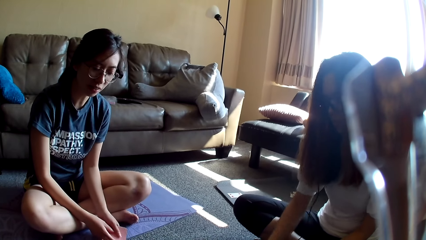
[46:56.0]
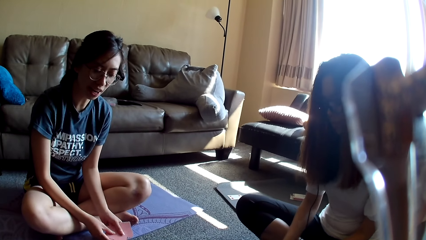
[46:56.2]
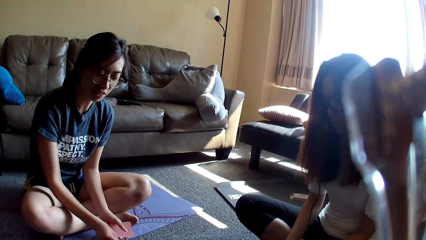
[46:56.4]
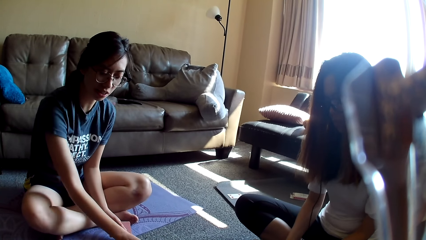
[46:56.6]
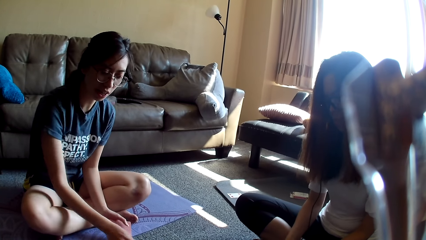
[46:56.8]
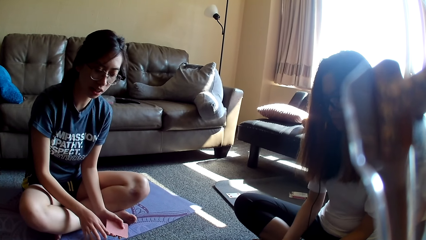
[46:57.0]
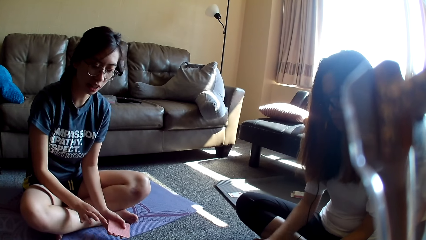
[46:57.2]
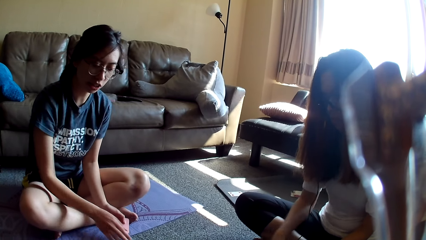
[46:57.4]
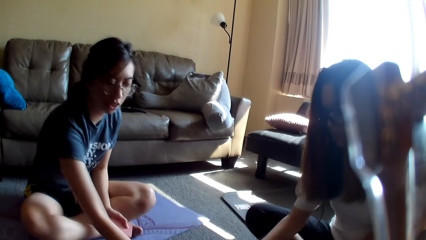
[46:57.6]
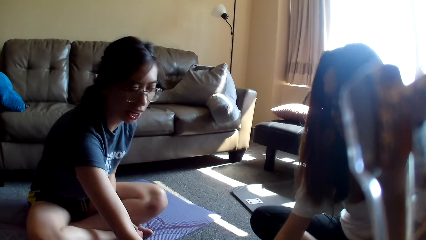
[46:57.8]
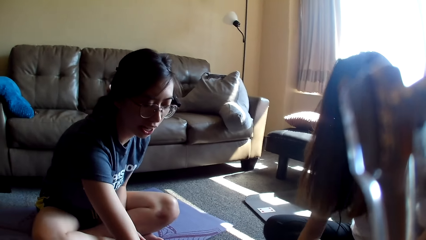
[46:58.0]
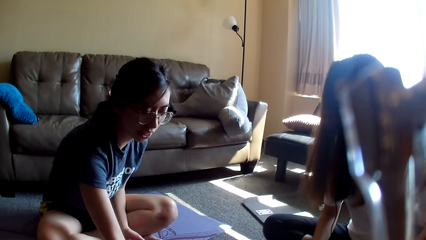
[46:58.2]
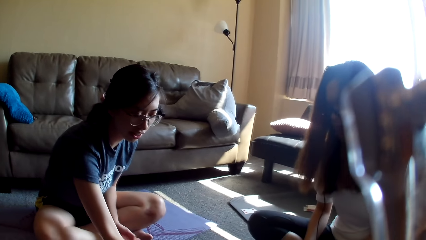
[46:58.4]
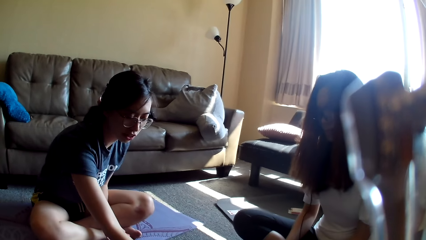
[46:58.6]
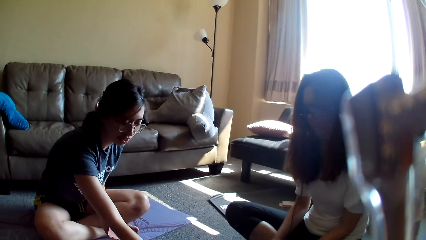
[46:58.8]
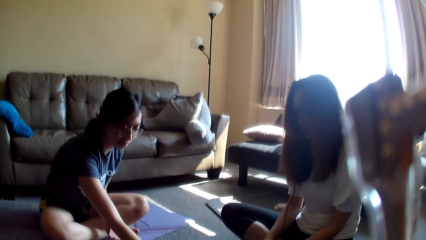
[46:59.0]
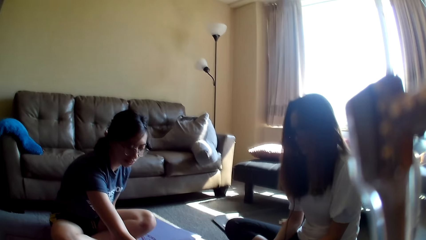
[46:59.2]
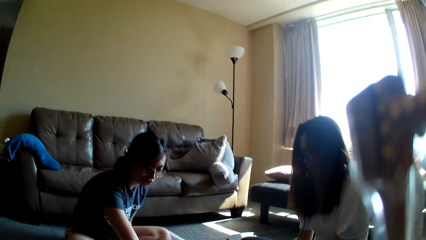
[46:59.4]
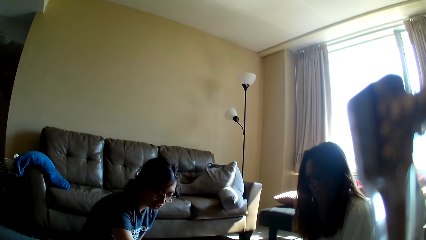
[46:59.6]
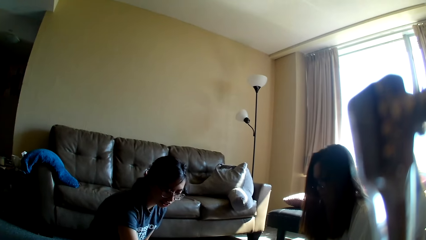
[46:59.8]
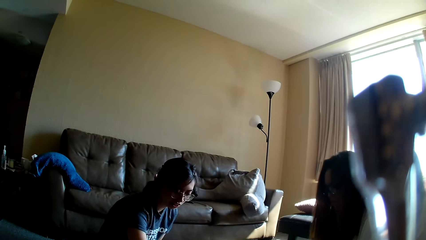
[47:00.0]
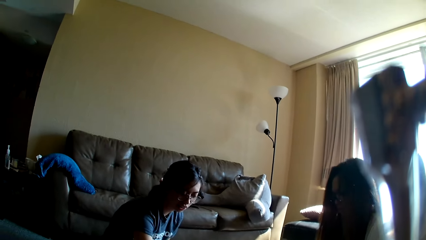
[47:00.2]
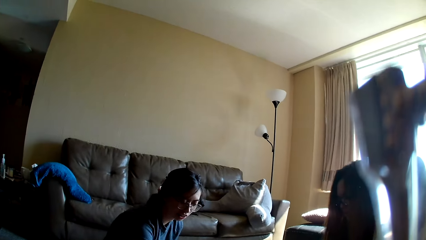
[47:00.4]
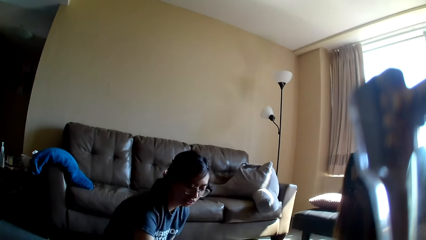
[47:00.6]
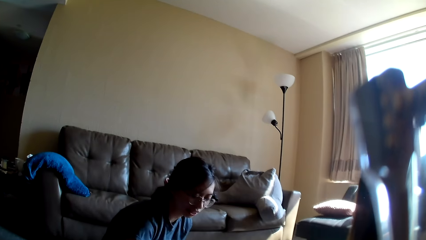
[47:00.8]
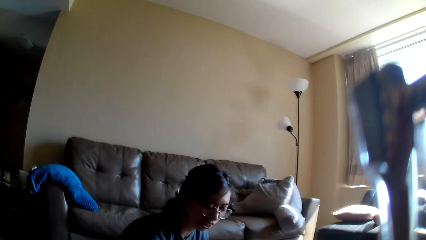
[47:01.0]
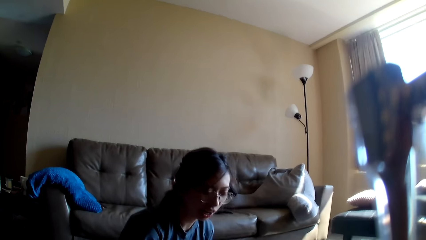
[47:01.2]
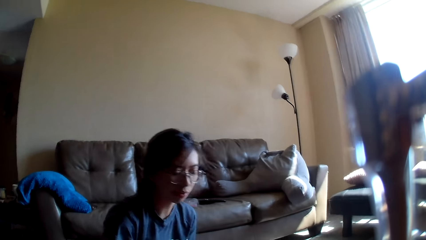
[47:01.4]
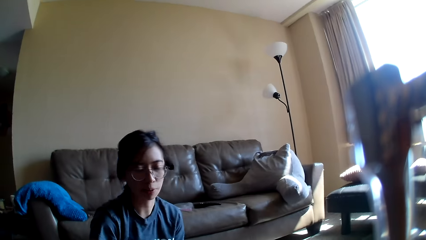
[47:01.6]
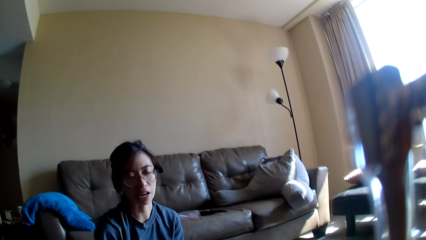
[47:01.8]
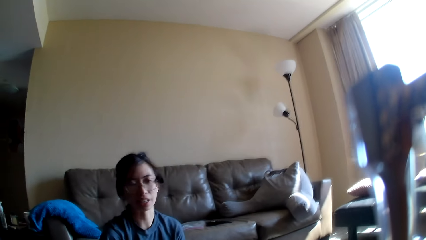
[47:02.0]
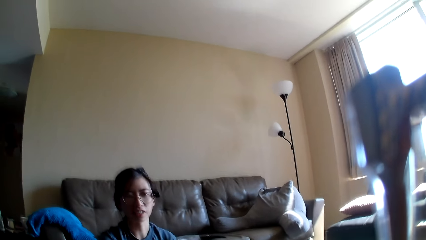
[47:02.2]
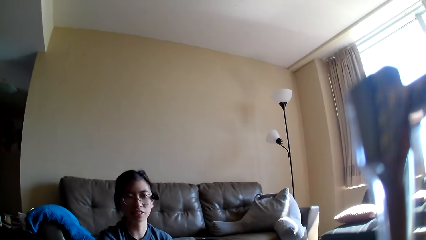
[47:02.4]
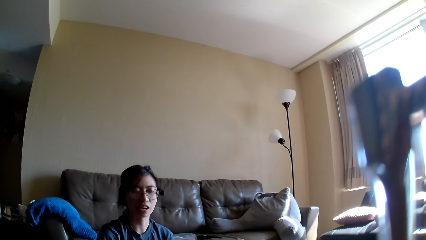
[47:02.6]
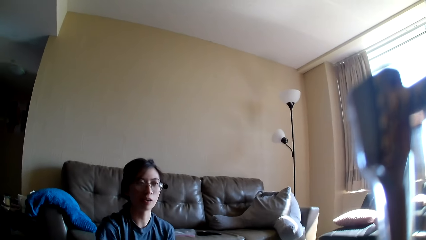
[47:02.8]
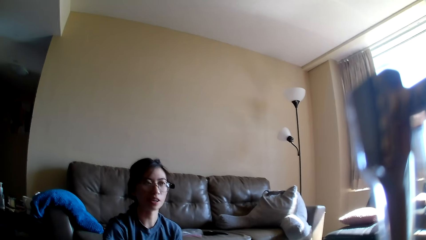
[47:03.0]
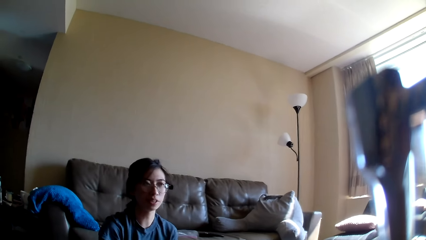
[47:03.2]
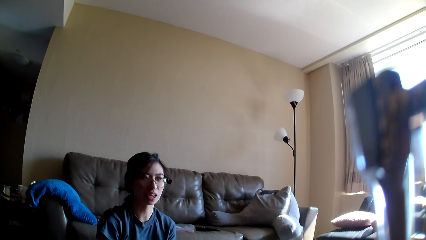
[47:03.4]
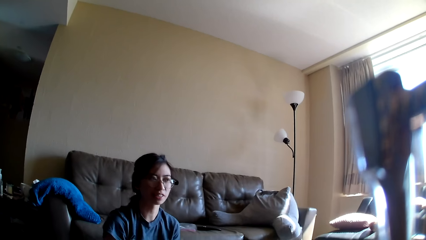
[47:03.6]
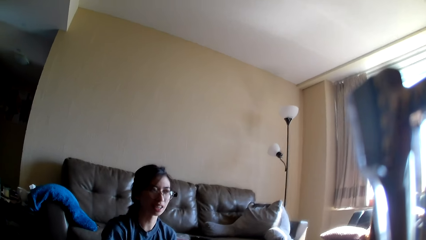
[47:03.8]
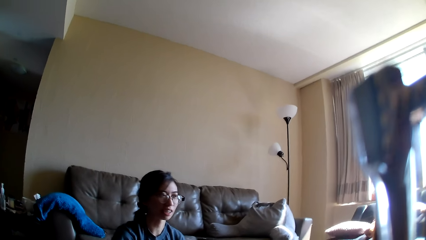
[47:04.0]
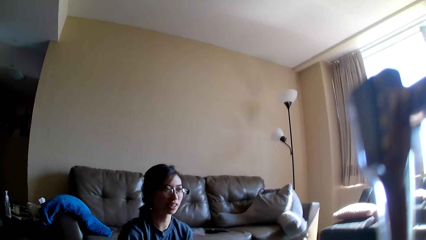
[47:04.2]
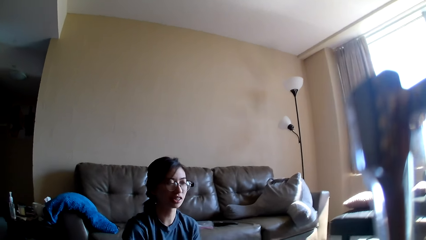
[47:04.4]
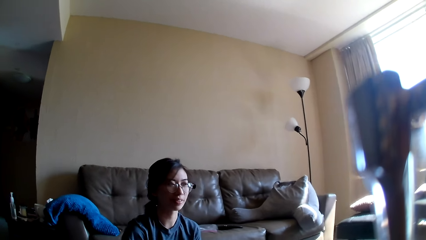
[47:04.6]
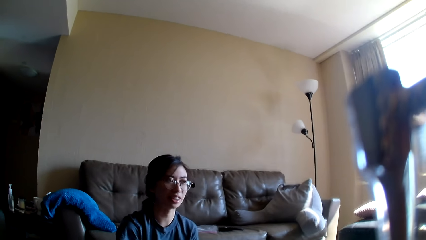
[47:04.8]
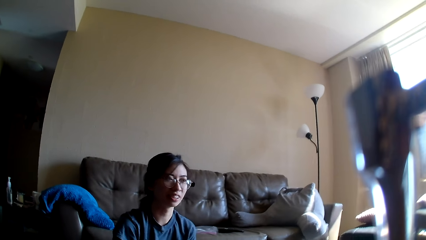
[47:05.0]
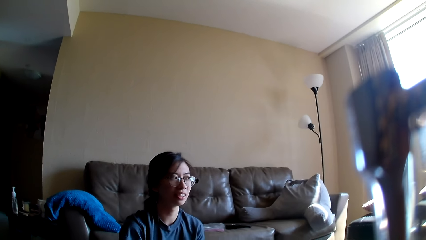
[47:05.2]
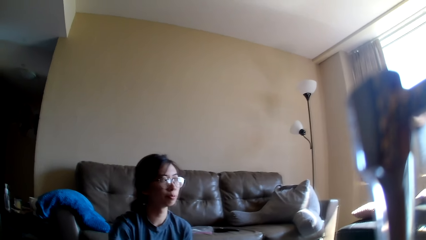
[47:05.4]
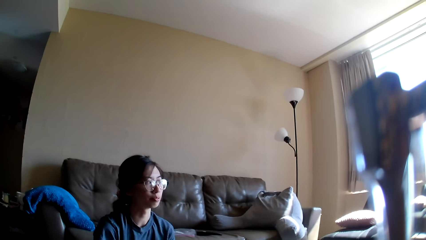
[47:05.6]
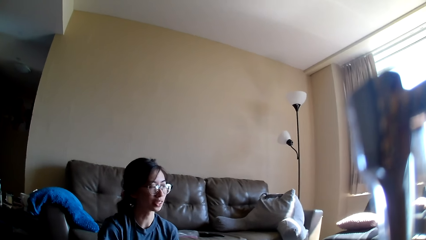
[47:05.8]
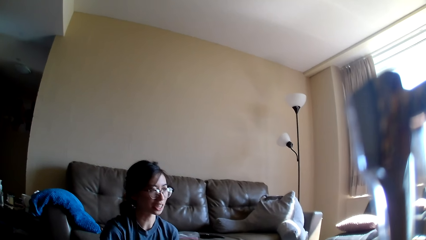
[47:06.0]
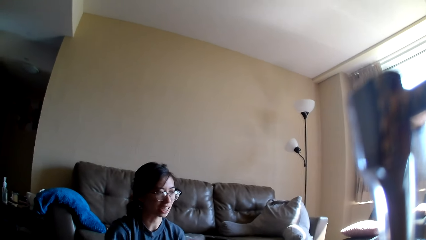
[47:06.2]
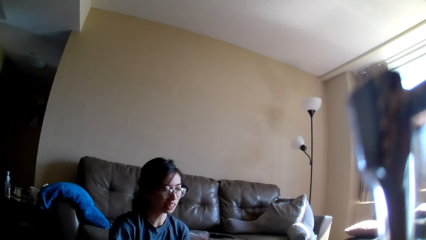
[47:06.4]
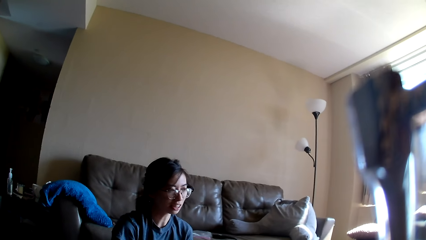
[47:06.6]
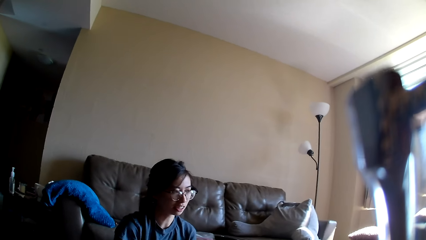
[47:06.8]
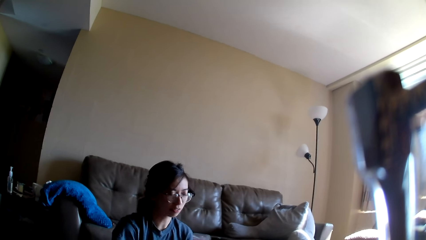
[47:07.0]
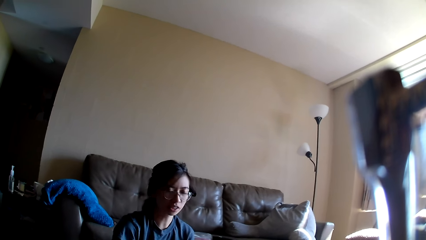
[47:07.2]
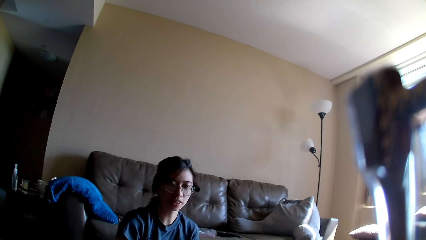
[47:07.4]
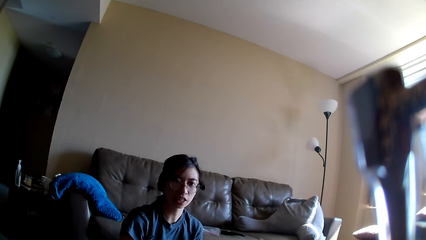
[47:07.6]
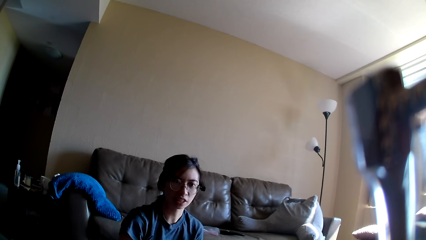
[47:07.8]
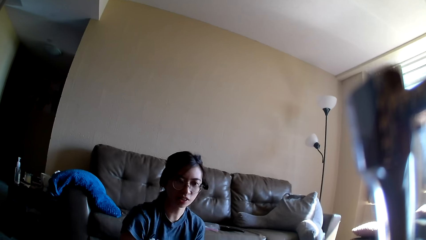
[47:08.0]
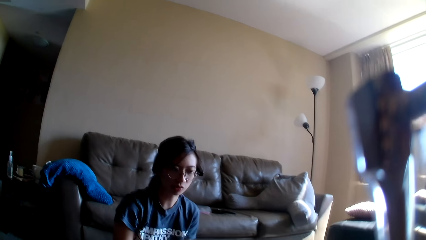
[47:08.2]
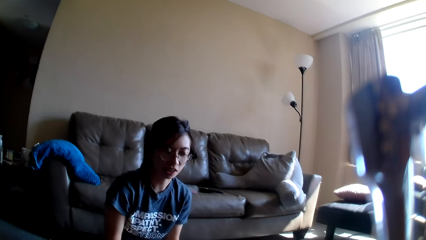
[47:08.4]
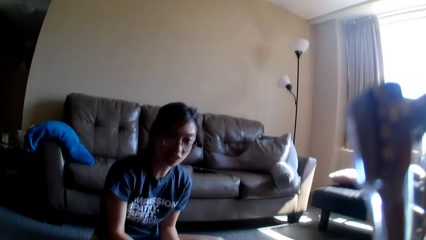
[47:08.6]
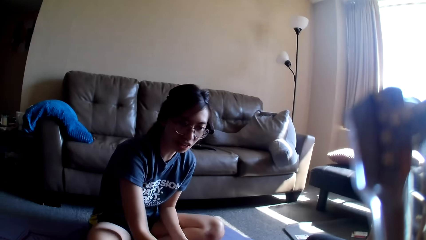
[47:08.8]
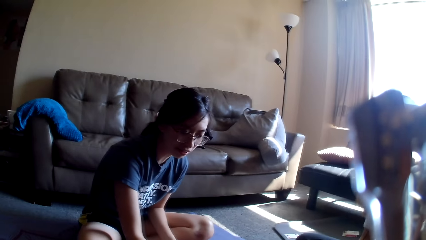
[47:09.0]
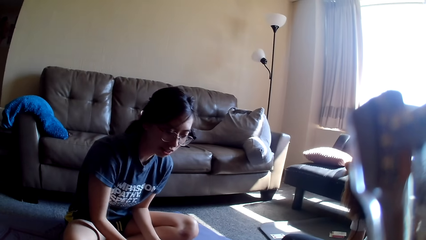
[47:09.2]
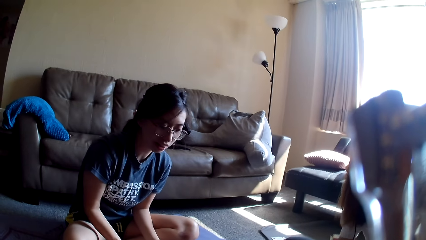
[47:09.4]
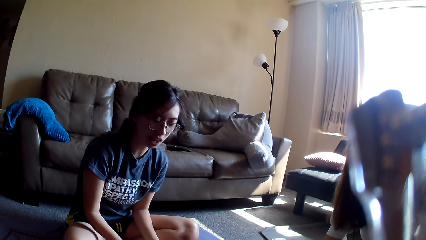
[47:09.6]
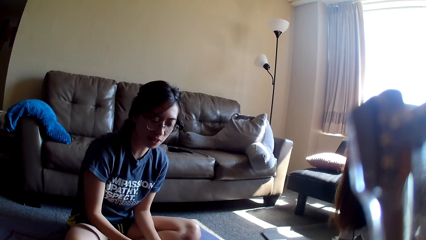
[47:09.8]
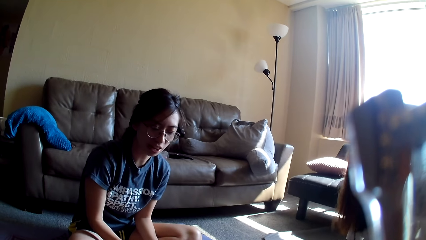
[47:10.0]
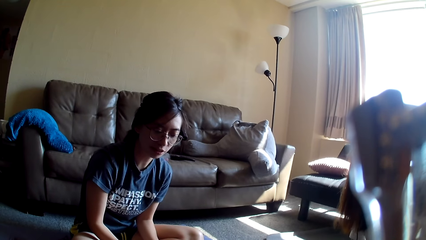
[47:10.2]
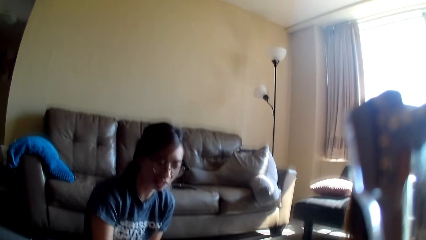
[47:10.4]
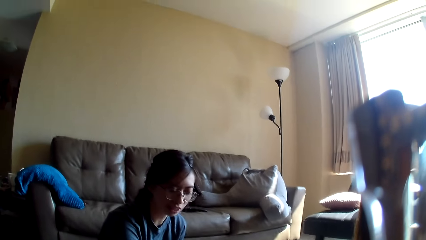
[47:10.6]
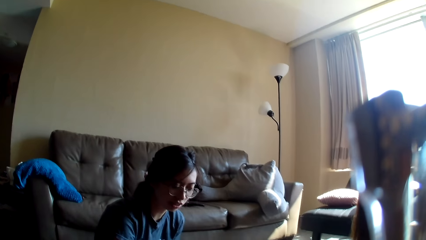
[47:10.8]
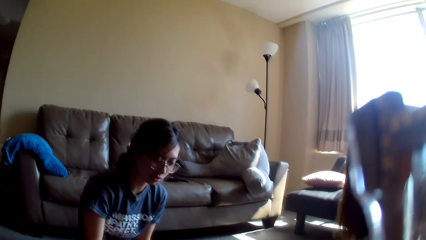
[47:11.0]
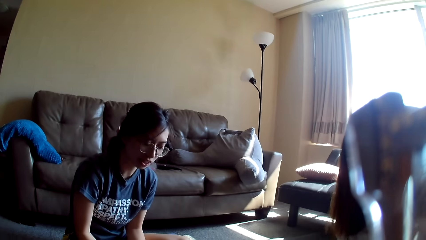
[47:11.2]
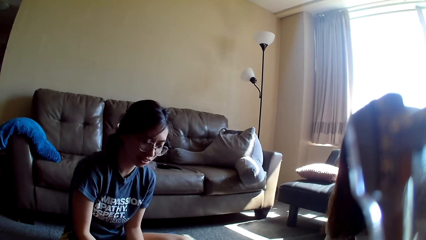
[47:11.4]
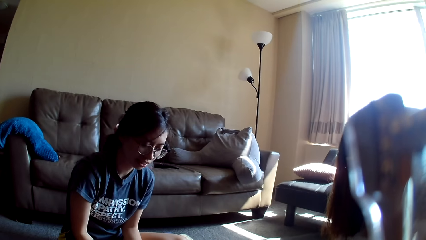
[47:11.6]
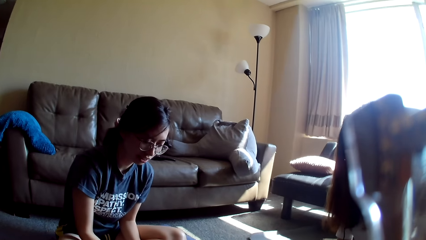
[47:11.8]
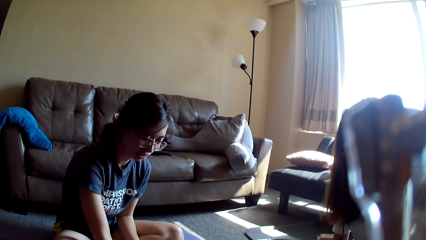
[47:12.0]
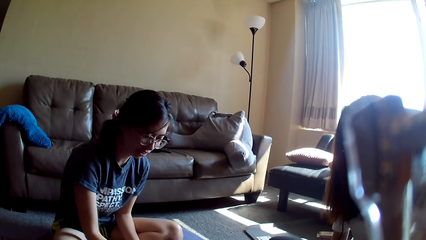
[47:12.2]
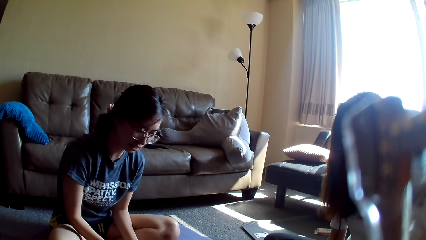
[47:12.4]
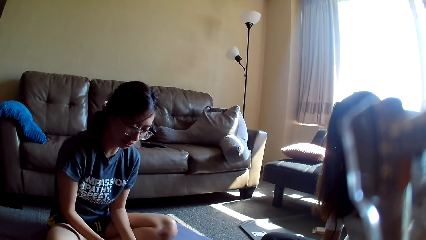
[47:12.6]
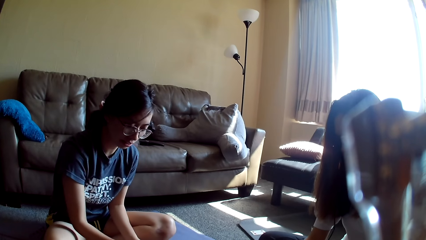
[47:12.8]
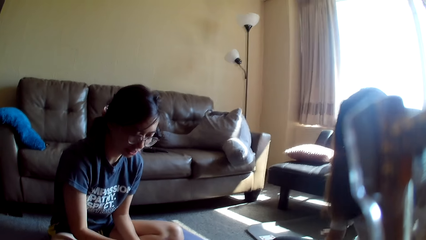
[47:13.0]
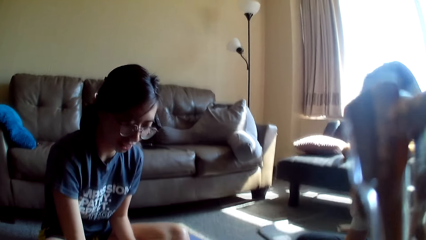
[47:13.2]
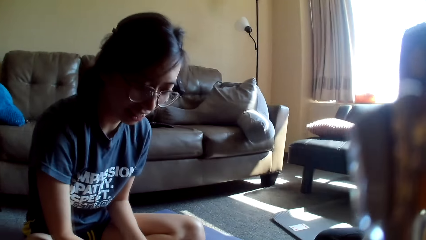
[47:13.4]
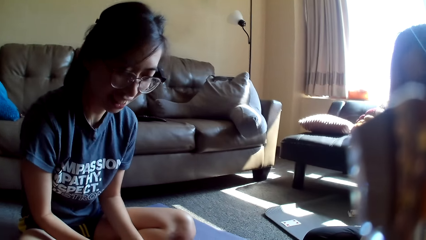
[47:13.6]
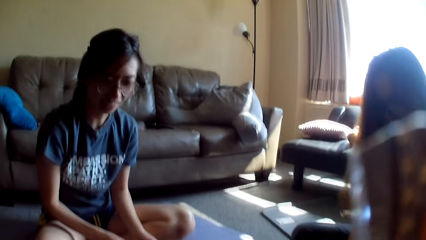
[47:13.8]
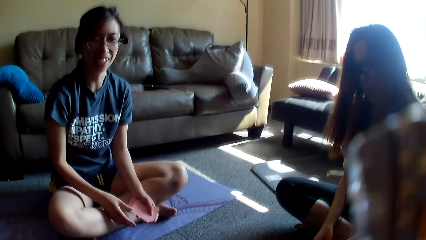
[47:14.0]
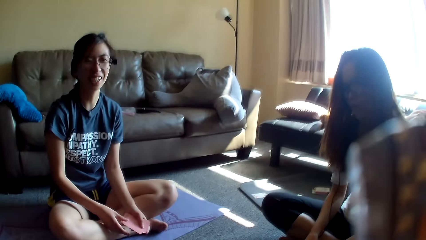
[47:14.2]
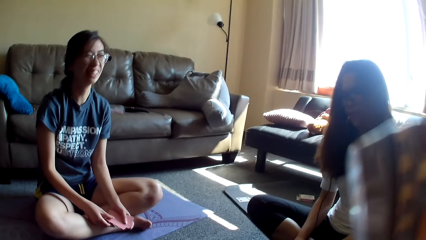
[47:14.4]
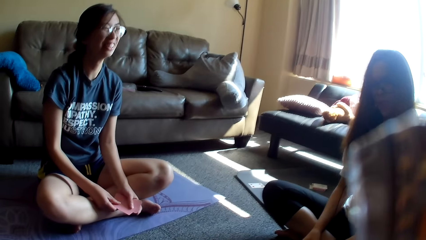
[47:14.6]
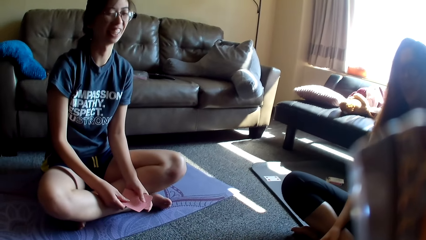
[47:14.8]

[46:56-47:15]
A woman places a card on the table. Another woman picks a card. The first woman drops the card game. The other woman places a card on the table. The first woman drops the card game. The other woman grabs cards. The first woman grabs cards. The other woman taps on the floor. The first woman taps on the floor. The camera wearer looks around. The other woman drops a card. The first woman drops the card game. The other woman drops a card. The first woman drops the card game. The other woman drops a card. The first woman drops the card game. The other woman holds cards.
